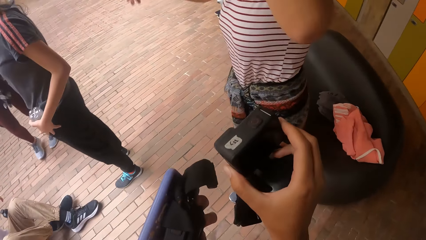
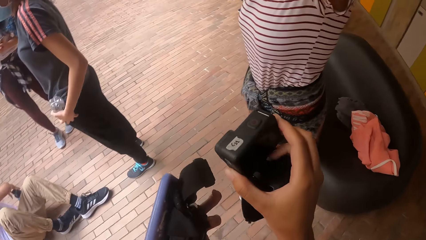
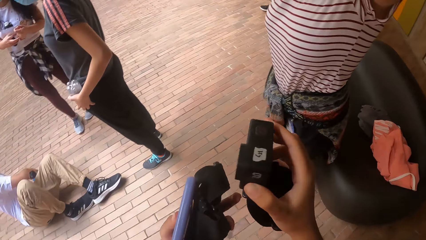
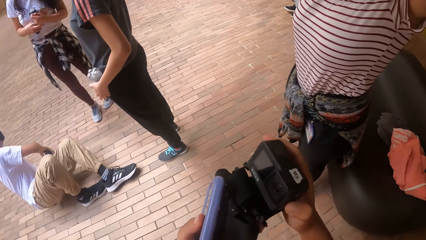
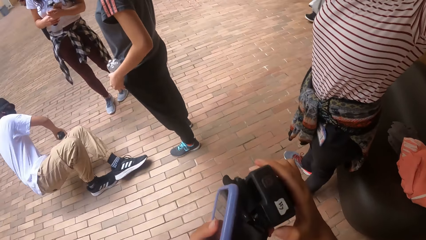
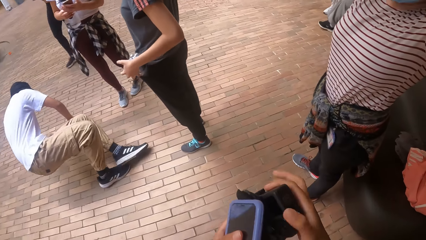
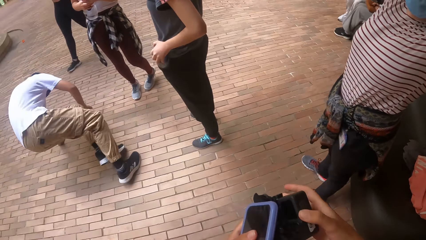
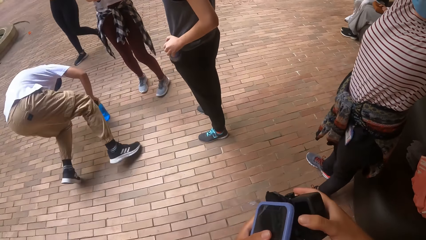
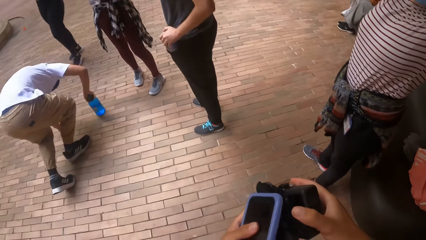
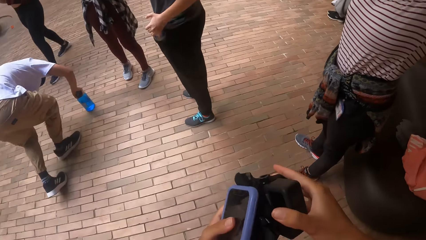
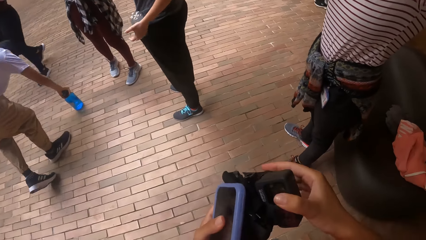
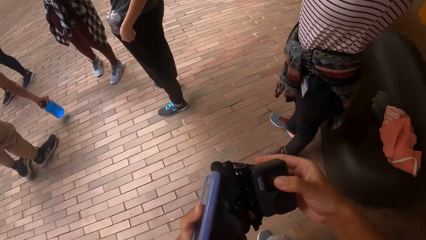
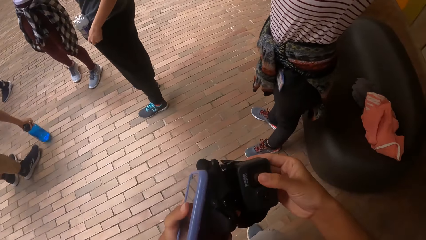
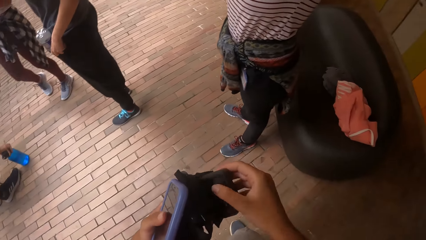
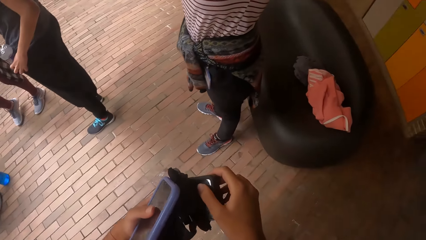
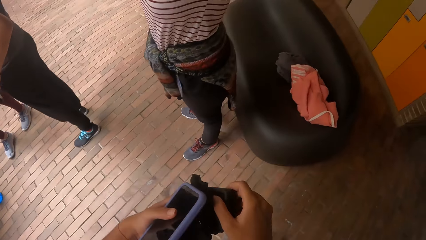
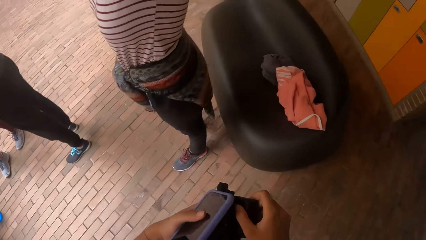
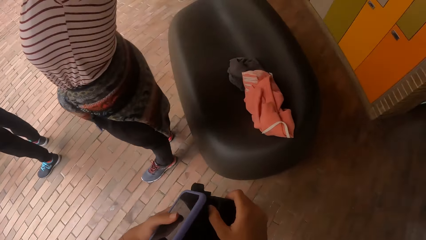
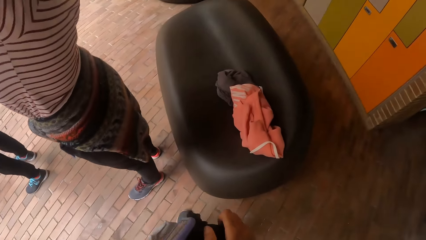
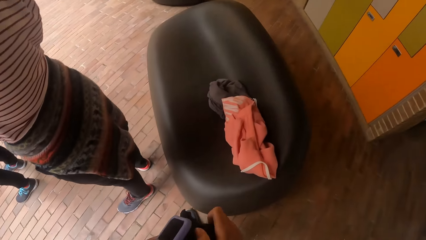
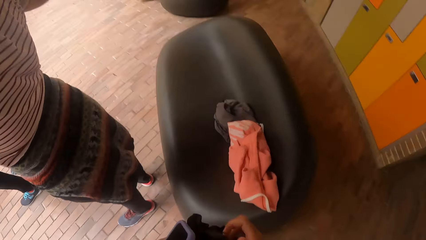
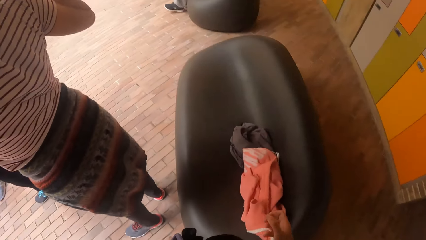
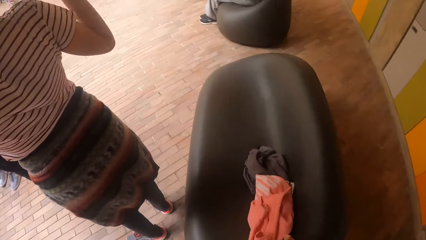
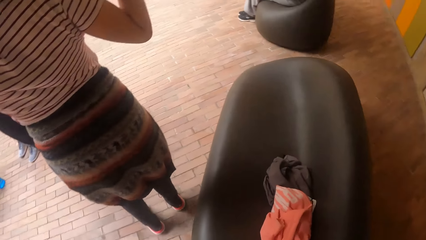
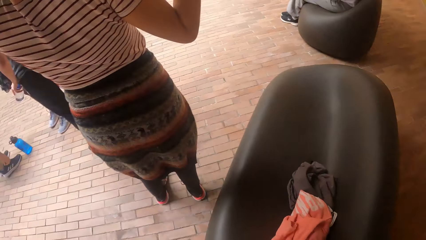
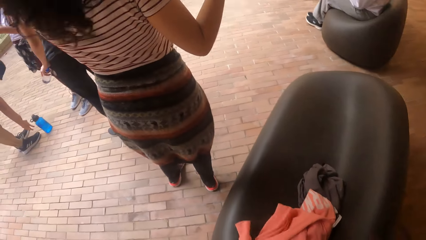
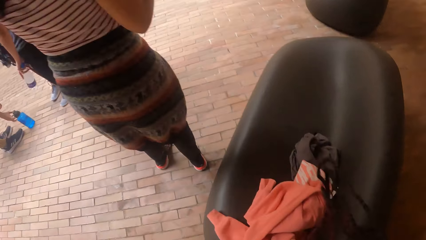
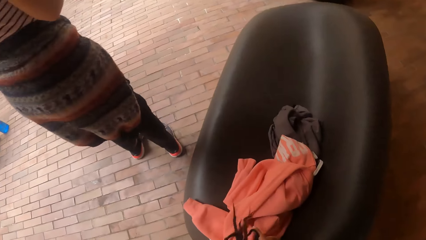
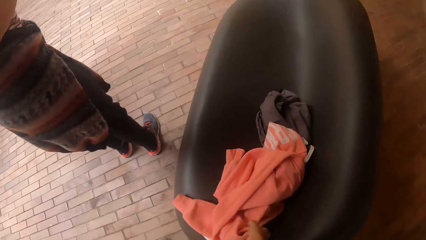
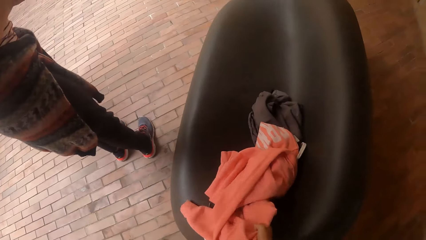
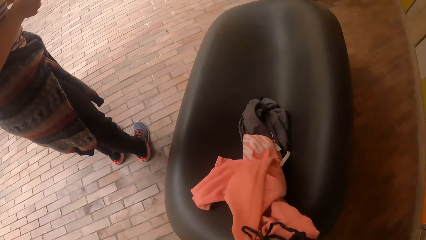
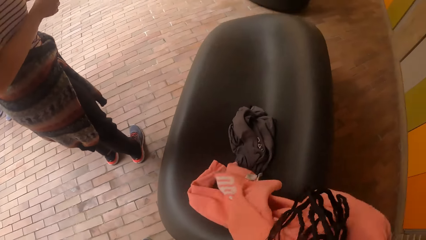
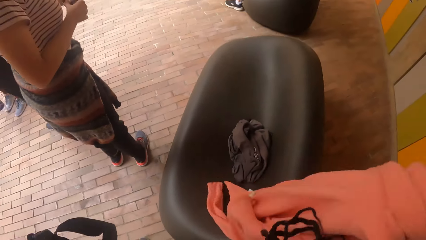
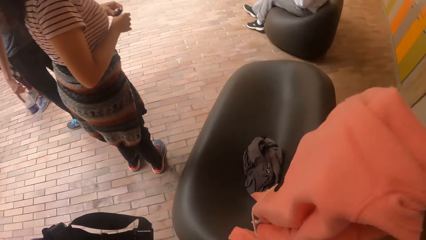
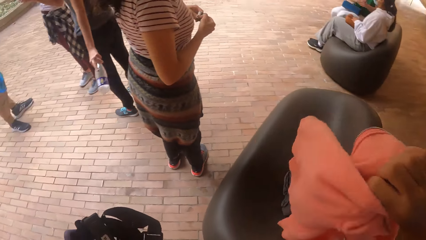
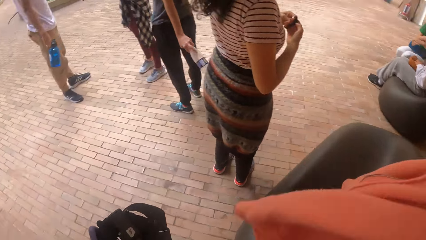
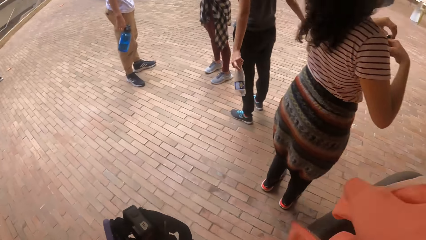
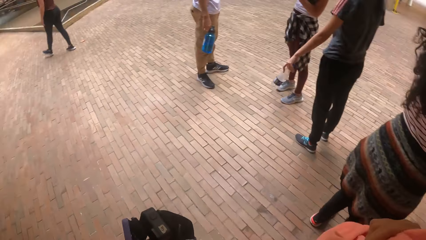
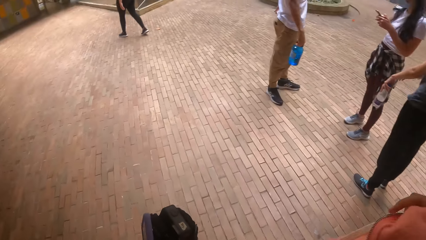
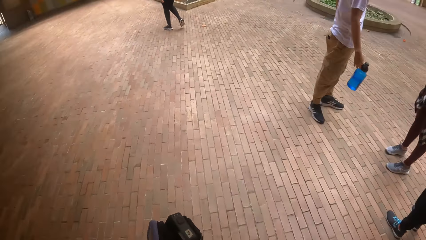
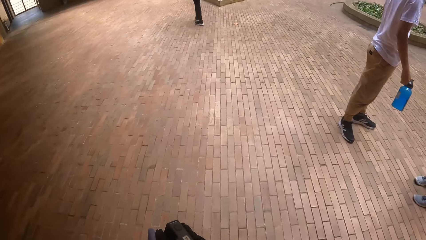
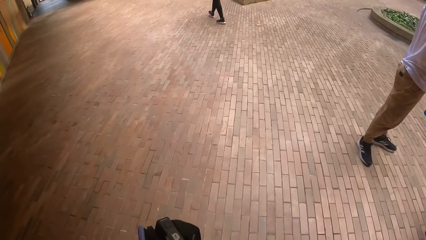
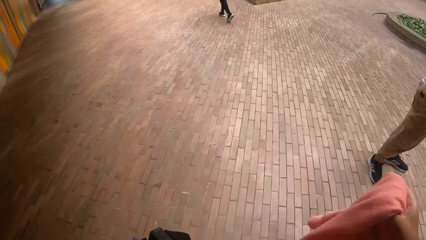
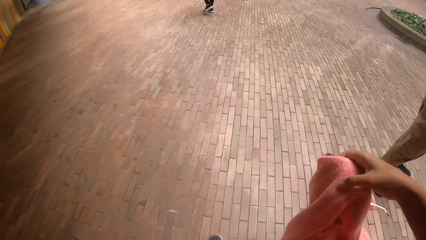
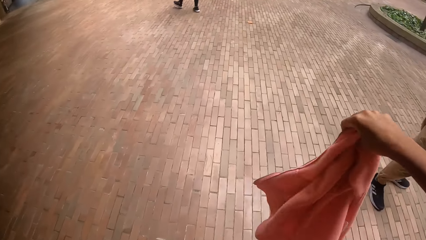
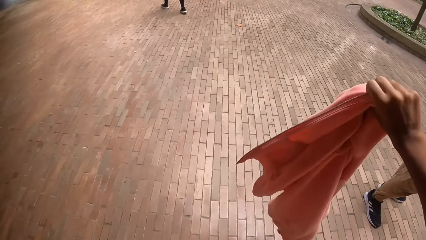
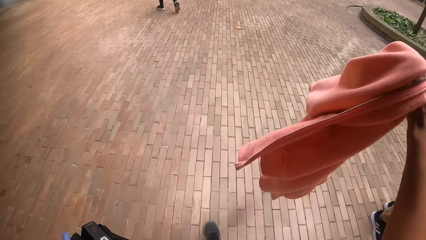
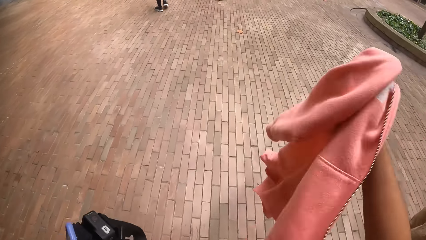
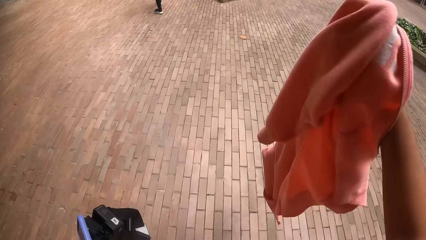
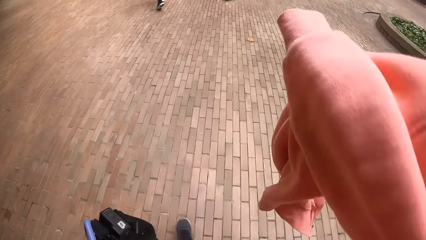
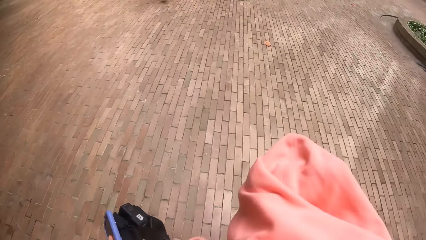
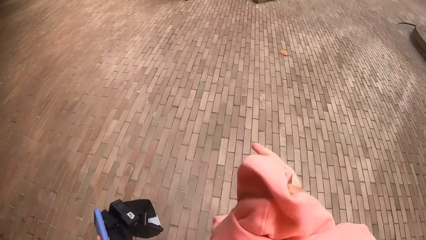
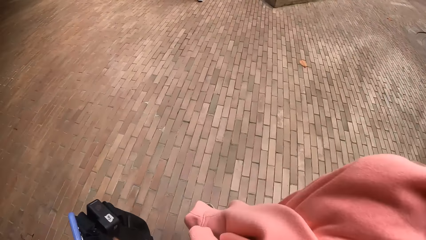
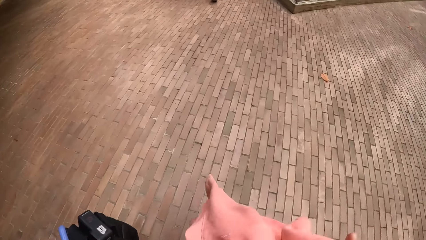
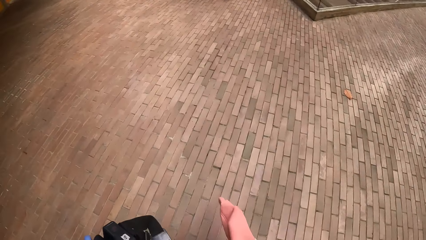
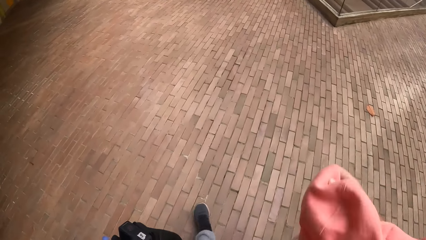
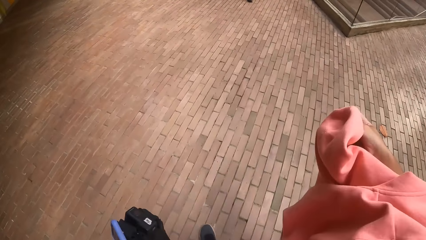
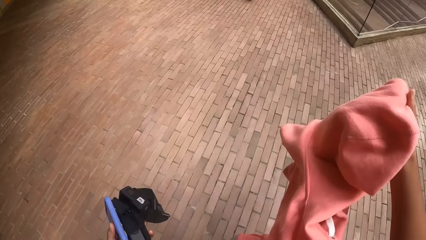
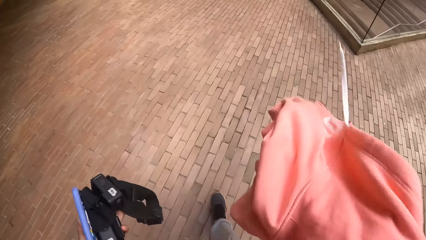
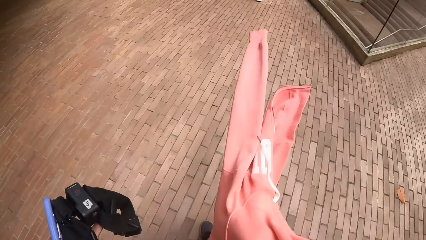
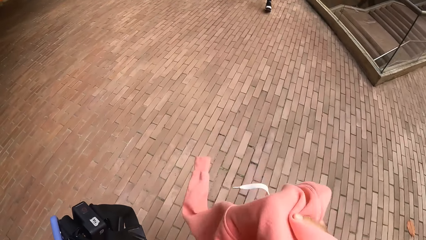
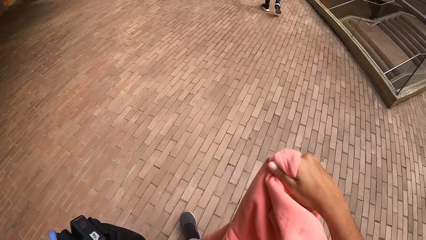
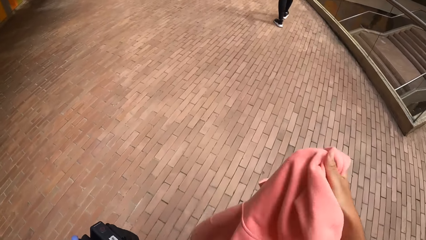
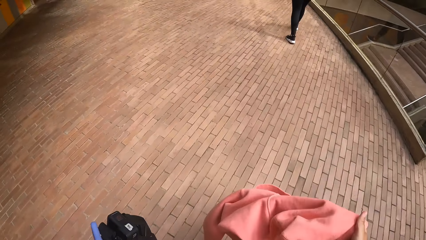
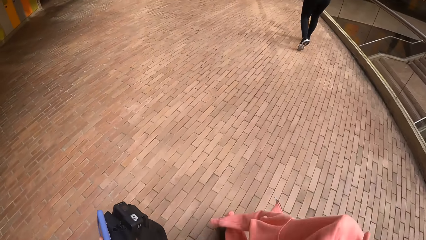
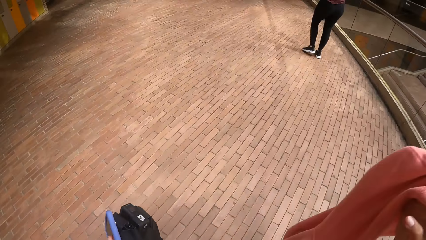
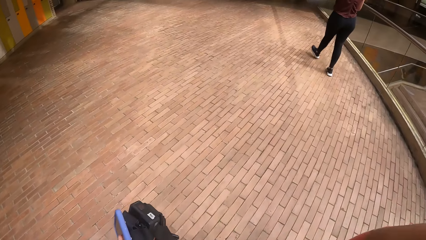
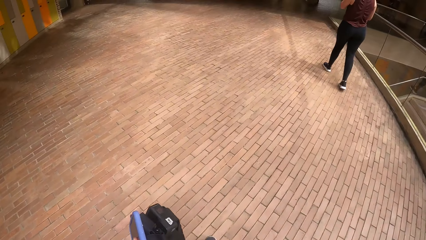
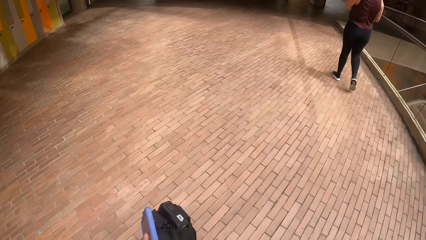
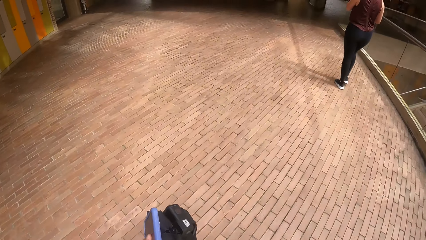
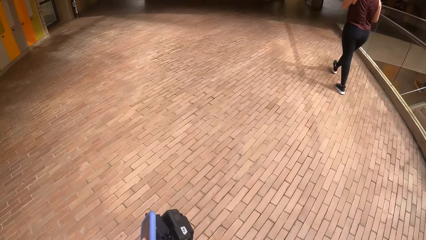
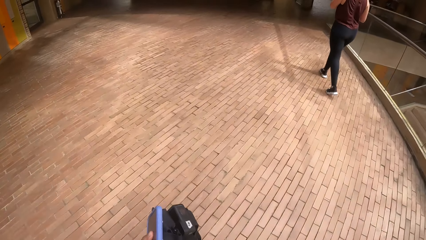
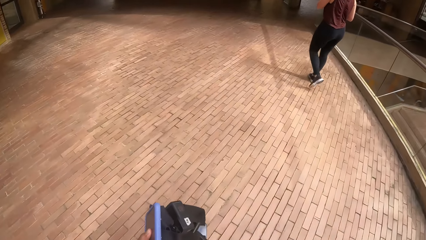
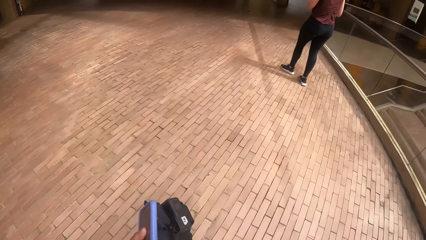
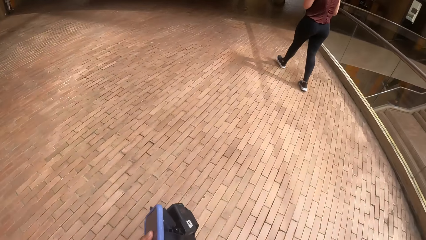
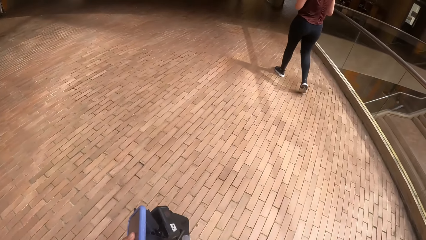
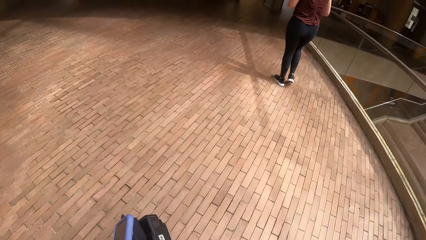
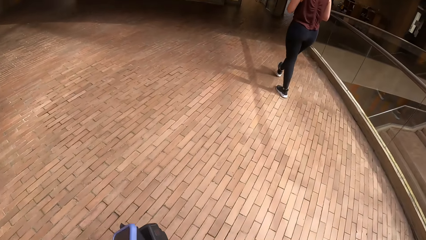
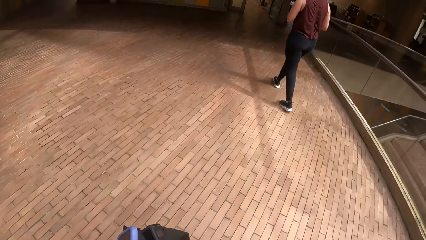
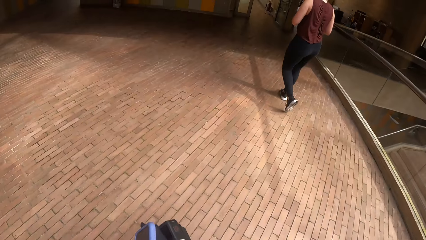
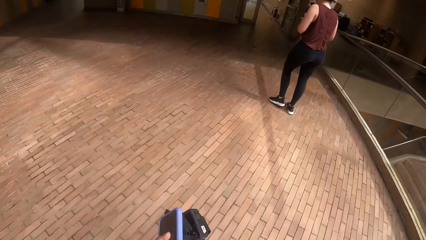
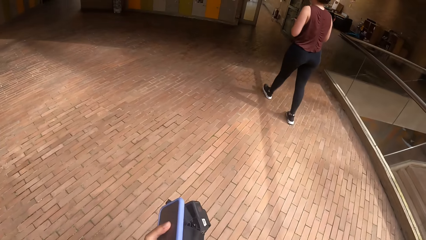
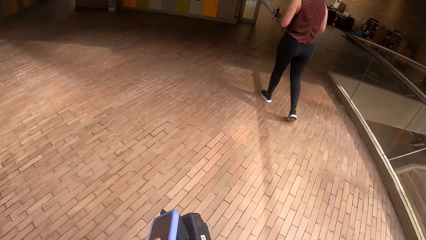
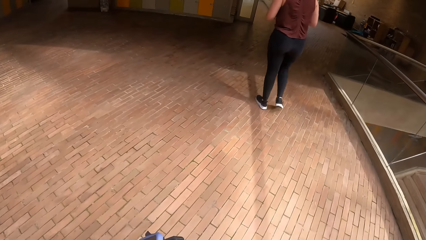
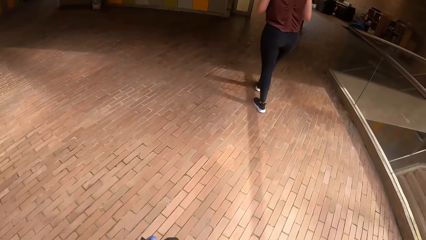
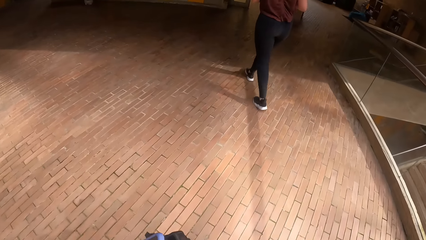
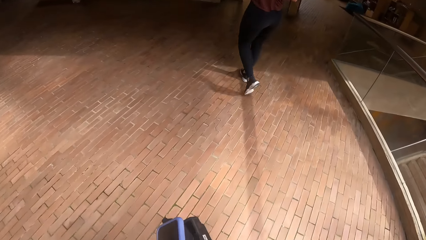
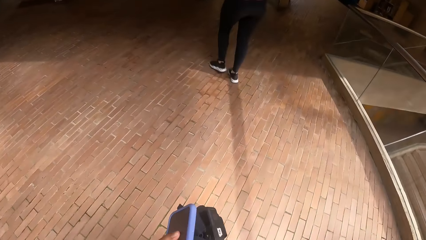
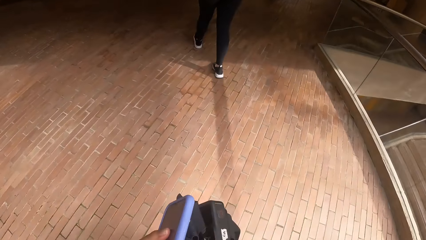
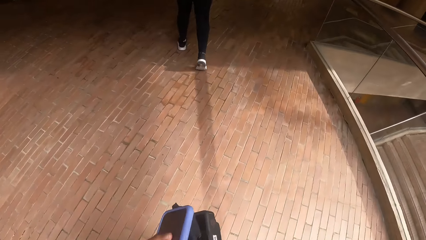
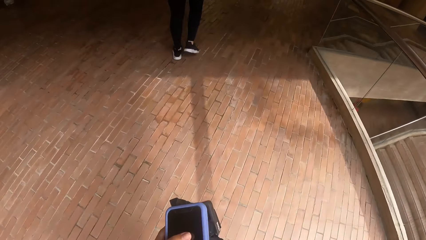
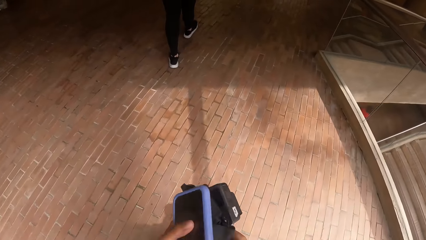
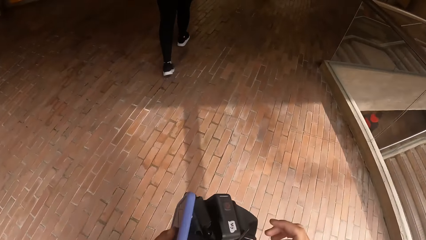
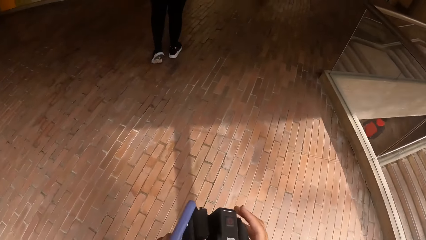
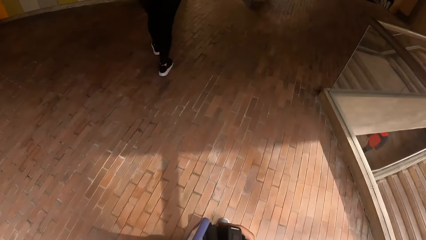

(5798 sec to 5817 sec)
The camera wearer picks up a cloth from the couch with his right hand. He walks into a classroom.
